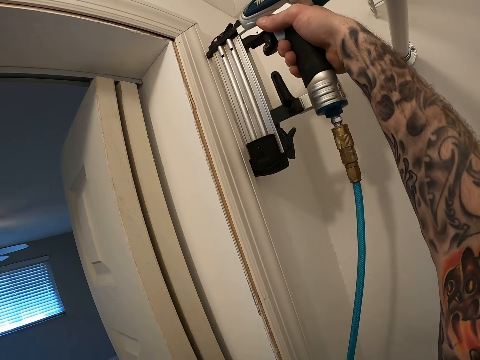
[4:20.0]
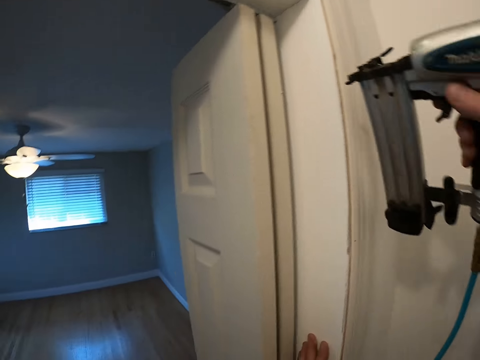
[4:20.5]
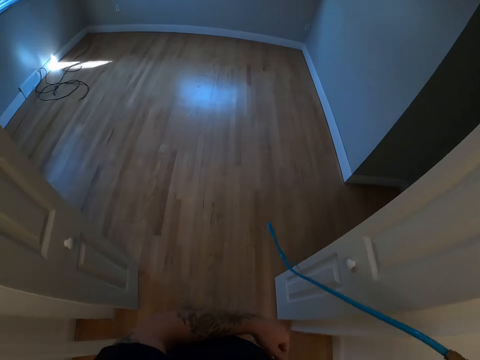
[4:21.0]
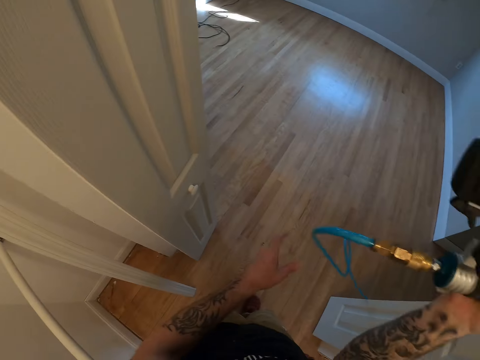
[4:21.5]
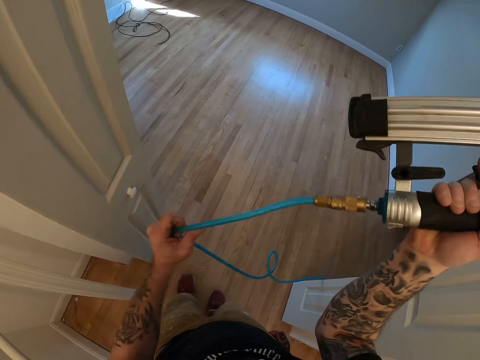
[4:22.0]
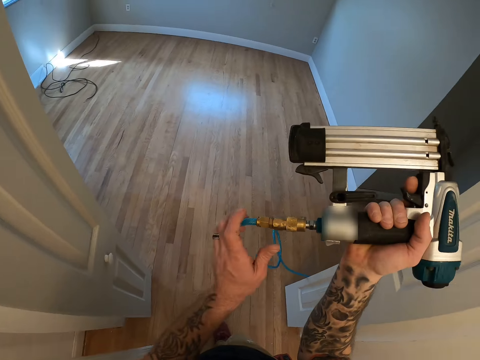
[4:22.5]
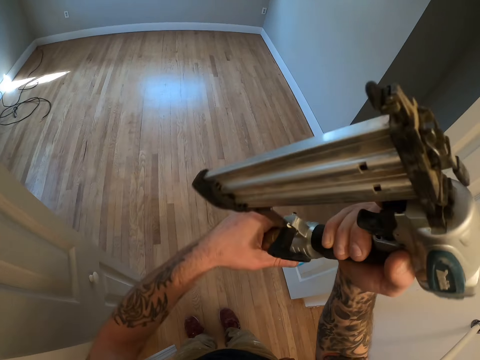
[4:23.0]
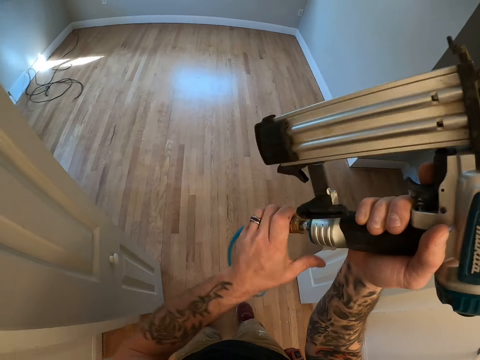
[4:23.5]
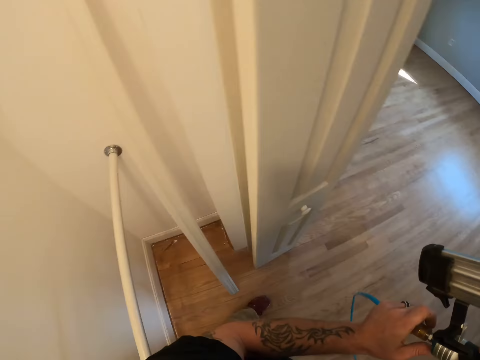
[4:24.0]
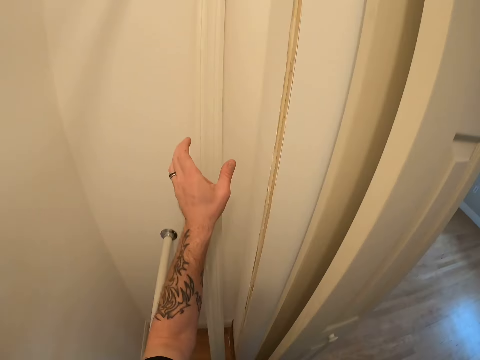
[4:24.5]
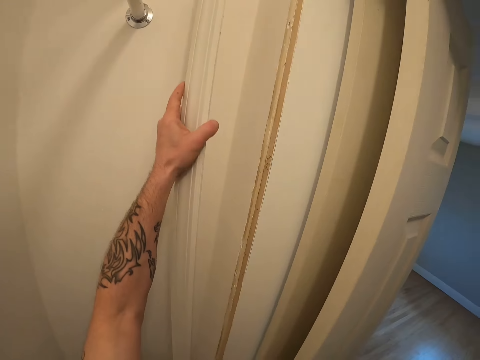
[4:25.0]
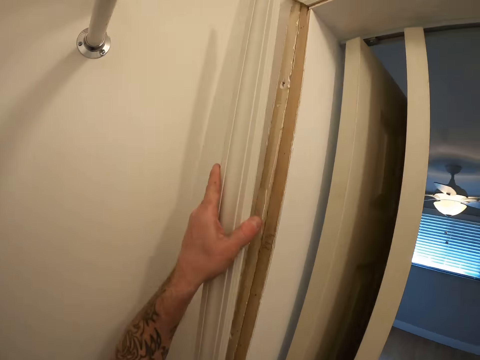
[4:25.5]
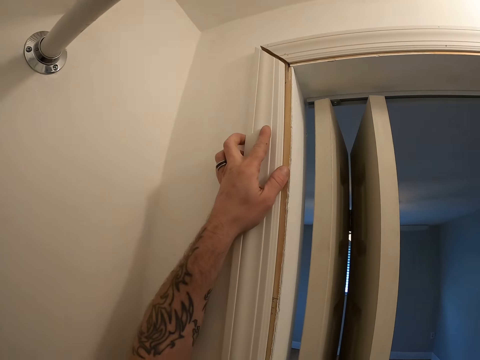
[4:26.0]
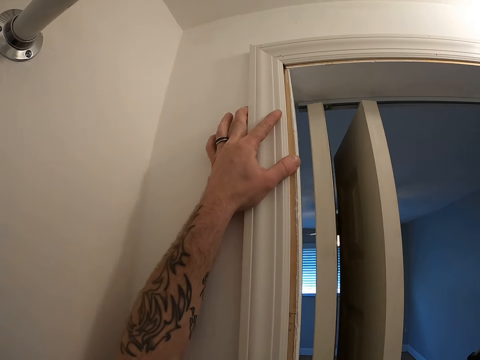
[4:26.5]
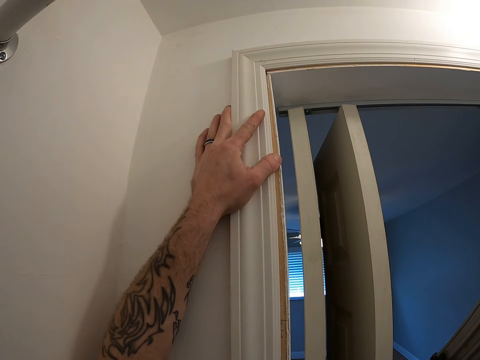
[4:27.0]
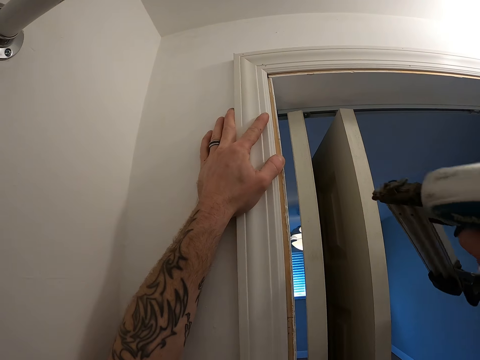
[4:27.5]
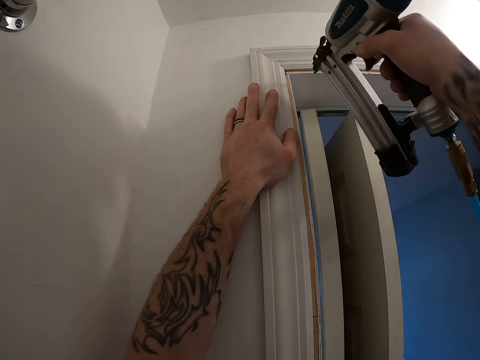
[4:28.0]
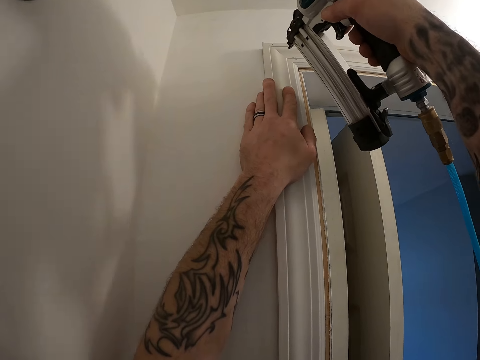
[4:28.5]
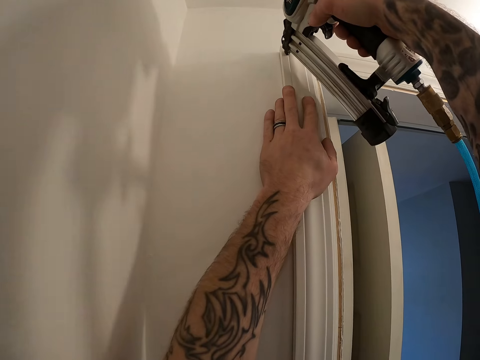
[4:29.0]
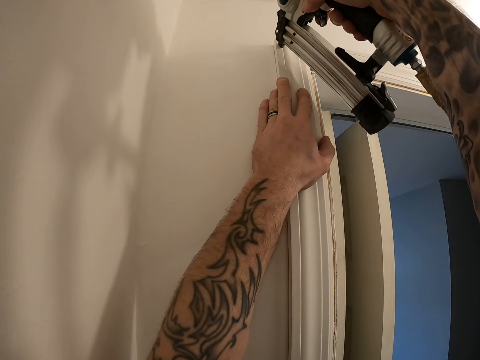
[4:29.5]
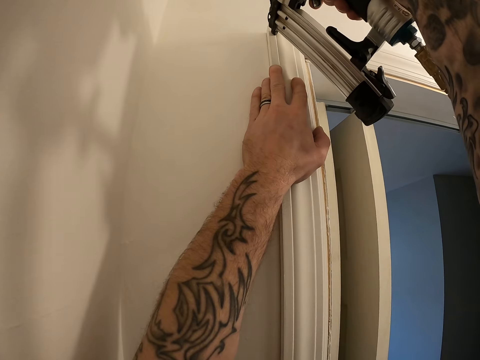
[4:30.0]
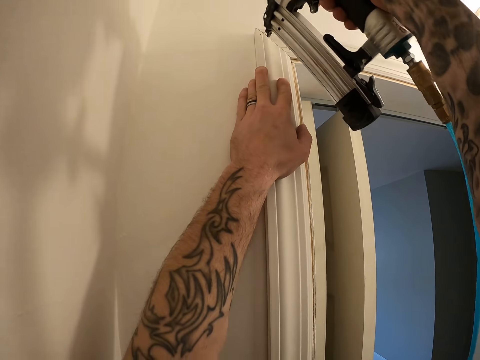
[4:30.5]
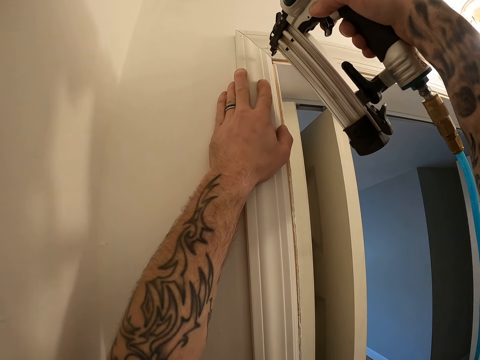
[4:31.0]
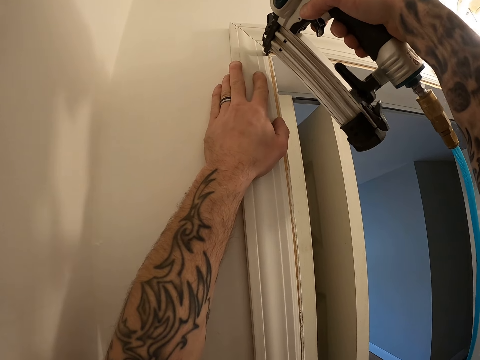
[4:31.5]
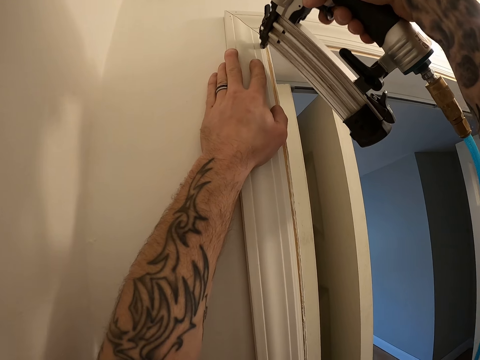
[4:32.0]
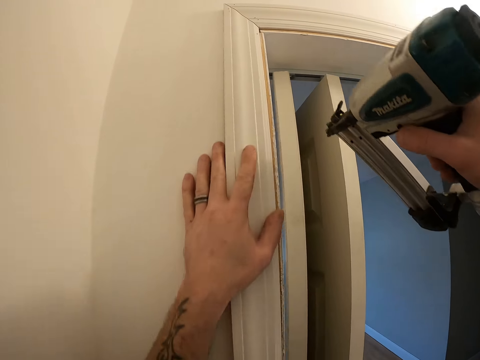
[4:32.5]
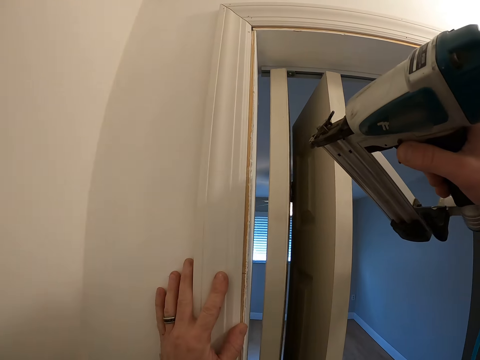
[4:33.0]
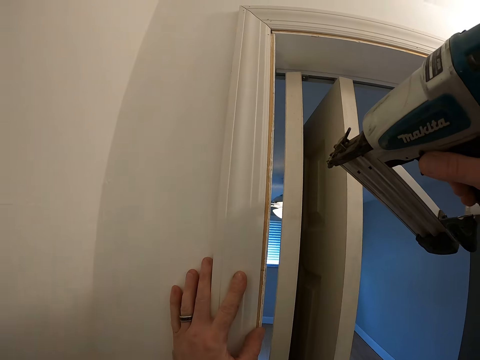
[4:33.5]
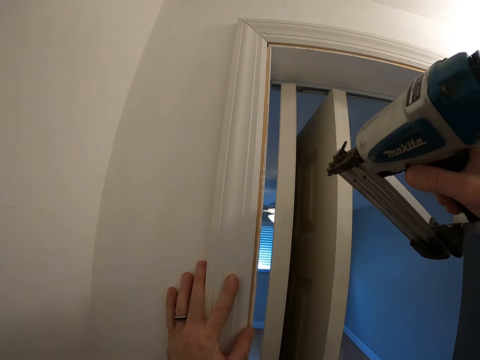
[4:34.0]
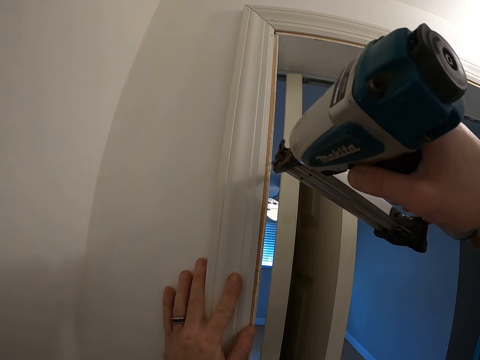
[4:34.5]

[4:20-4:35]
The camera wearer holds the cable. They adjust the nail gun wire. They tighten the wrench. They pick up the other wood in the closet. They place the wood against the door frame area. They nail the wood to the wall with the nail gun.

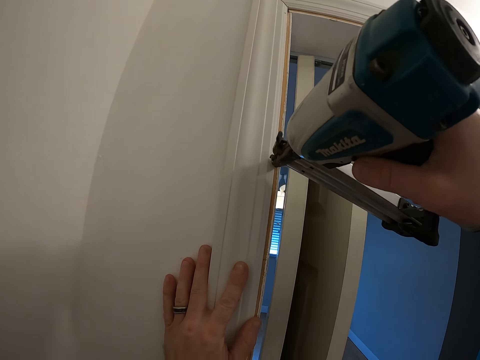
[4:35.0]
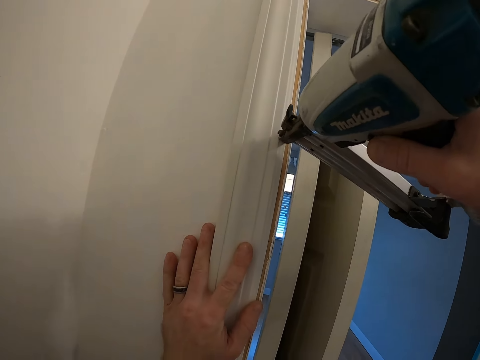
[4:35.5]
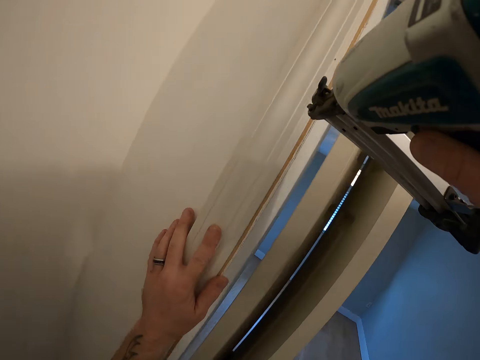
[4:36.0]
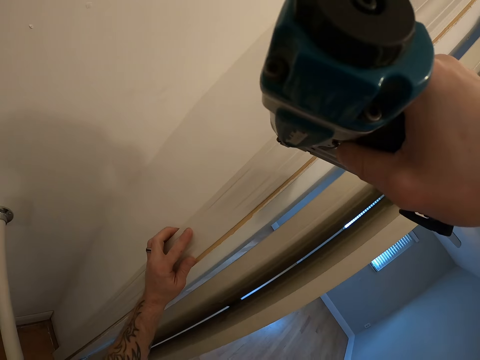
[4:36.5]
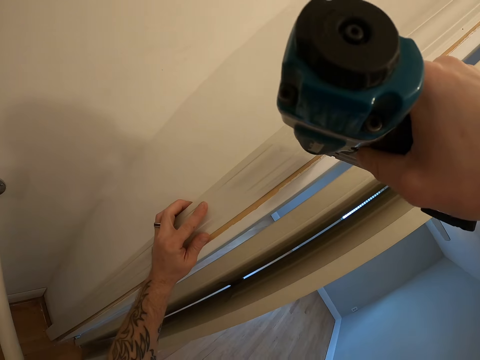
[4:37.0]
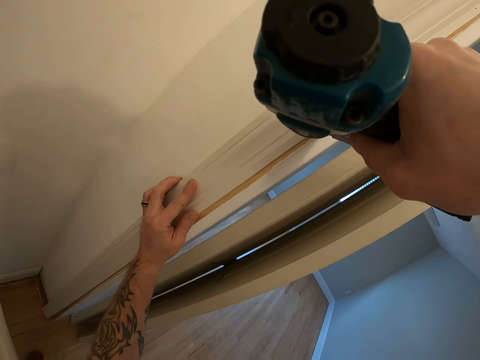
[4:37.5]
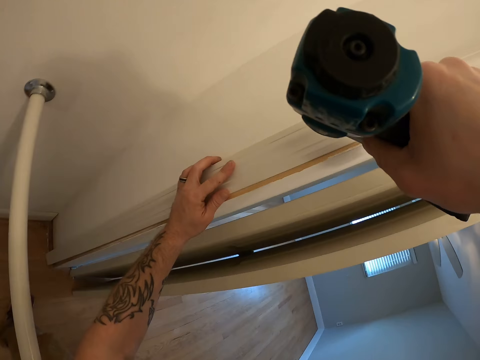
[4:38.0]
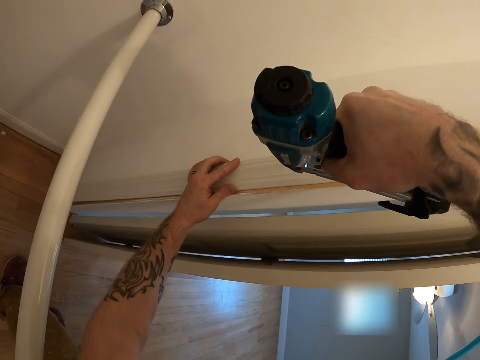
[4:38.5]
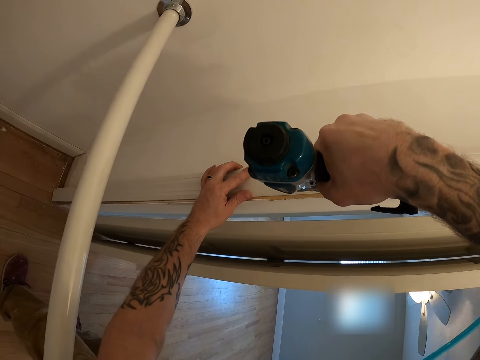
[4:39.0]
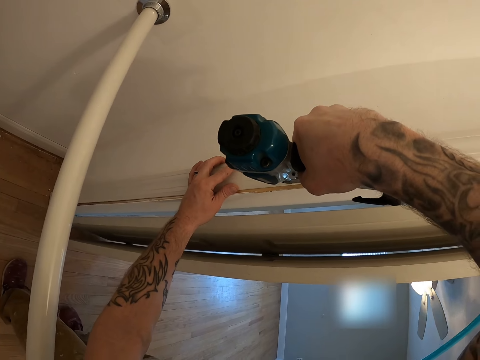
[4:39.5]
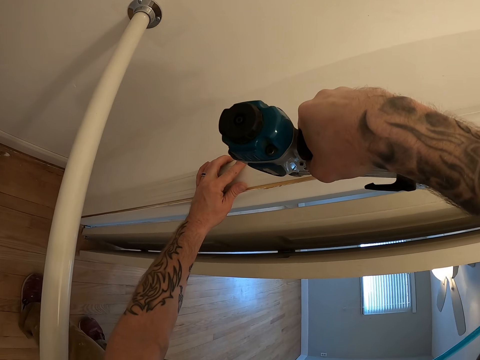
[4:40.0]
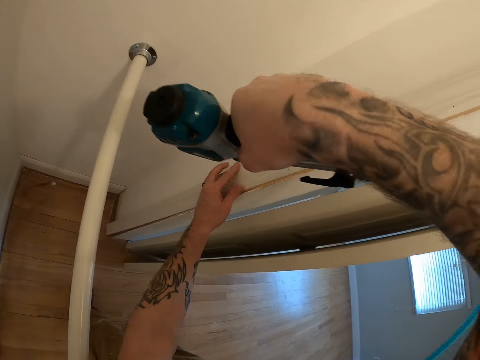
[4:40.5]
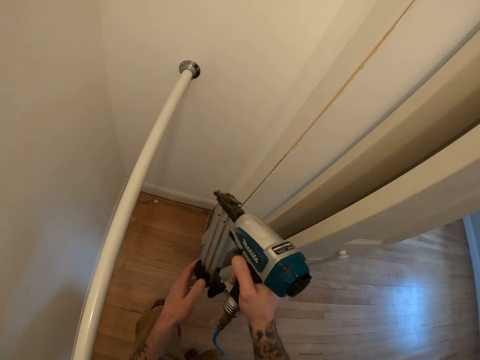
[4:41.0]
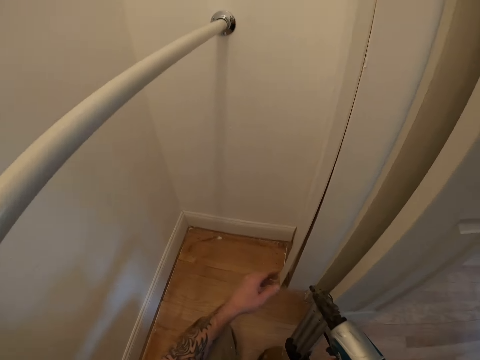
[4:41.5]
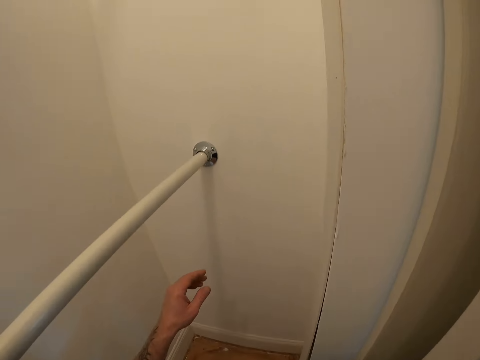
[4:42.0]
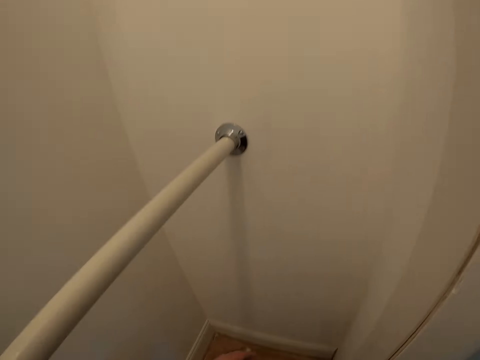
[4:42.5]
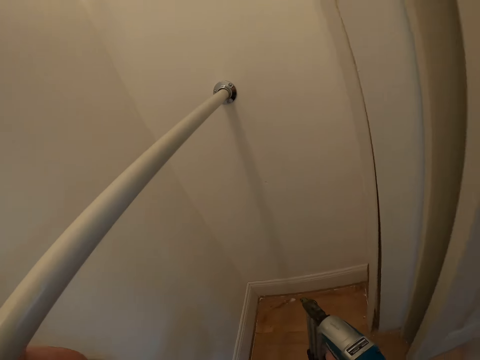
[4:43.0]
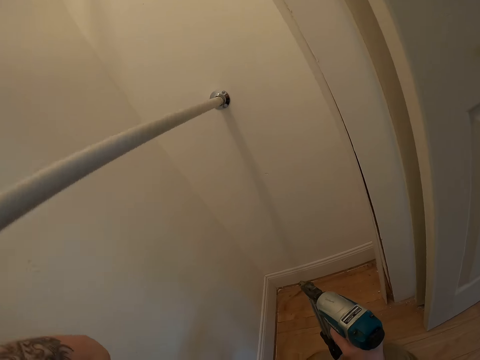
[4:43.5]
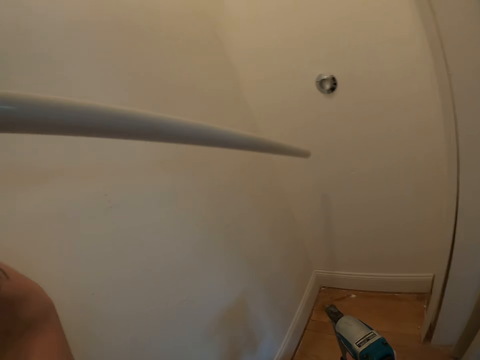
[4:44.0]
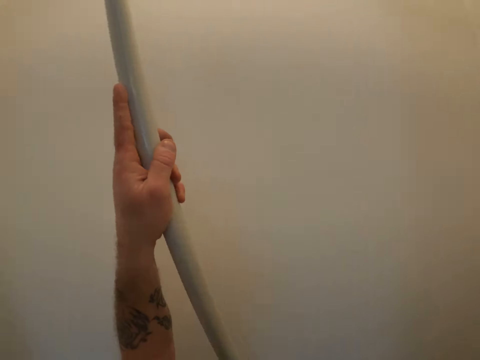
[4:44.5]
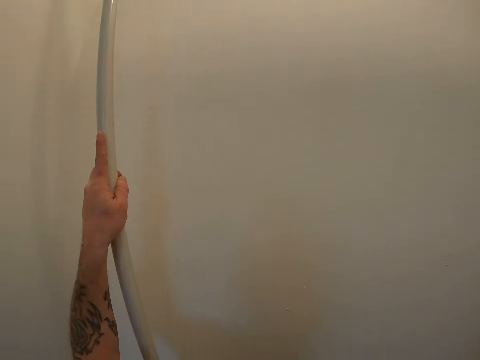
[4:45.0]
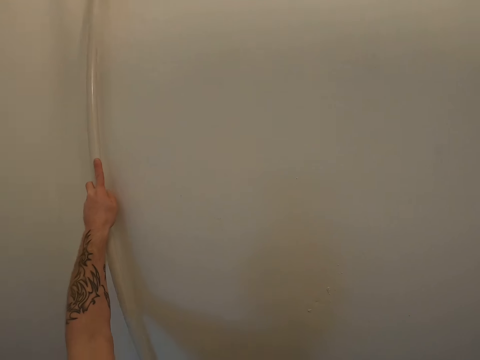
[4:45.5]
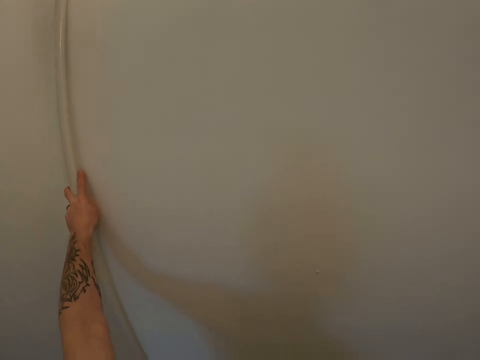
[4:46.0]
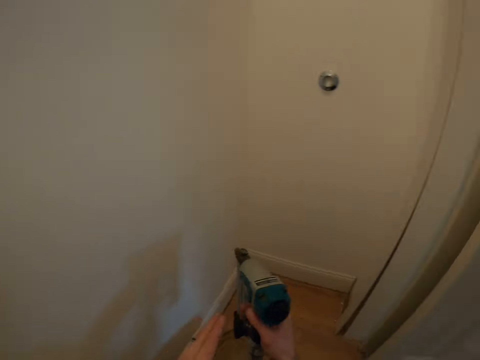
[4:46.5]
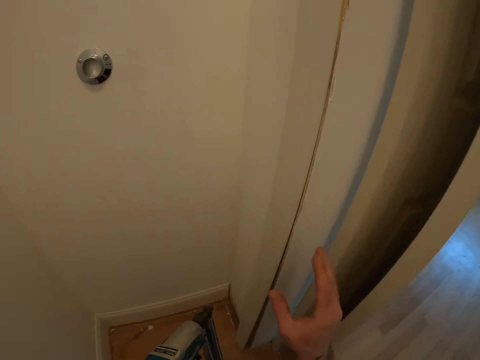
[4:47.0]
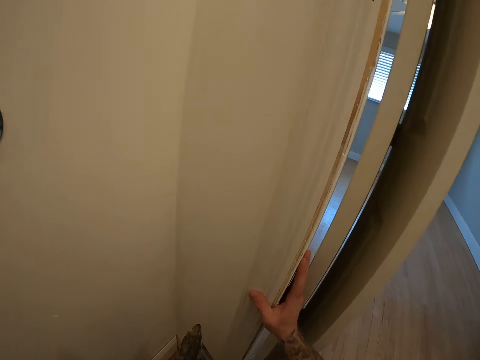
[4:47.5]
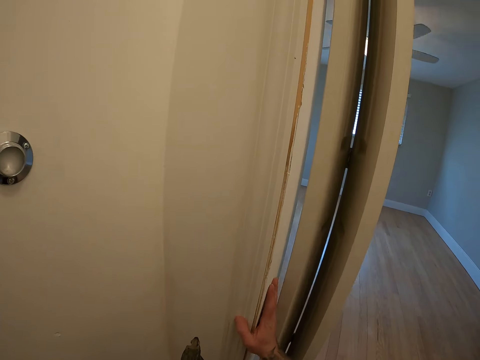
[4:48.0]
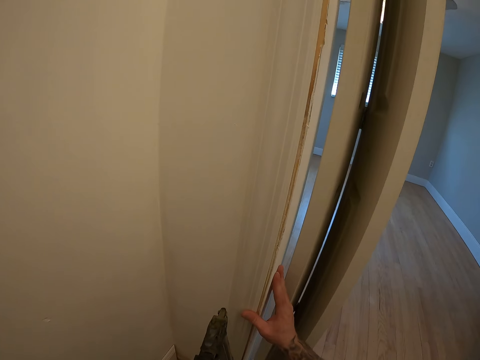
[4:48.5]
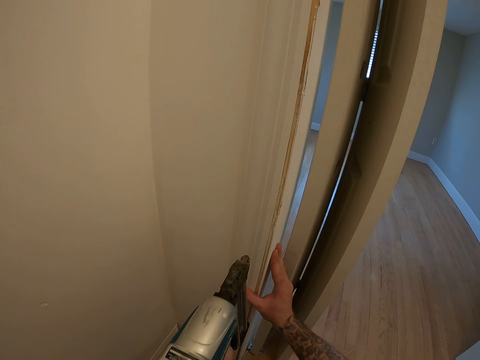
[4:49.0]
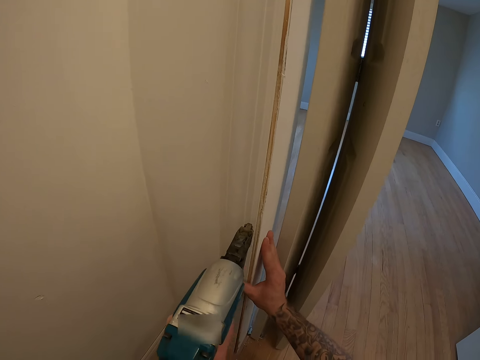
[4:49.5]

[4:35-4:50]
The camera wearer removes a wood pole from the closet. They drop the pole in the closet. They nail the door frame with the nail gun. They continue to nail the door frame with the nail gun.
